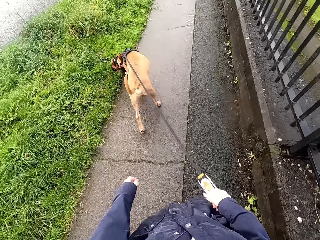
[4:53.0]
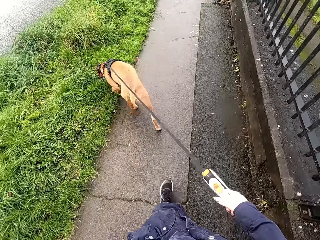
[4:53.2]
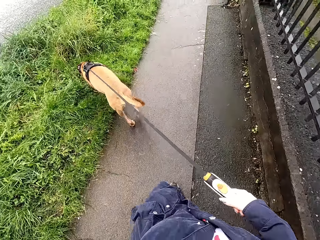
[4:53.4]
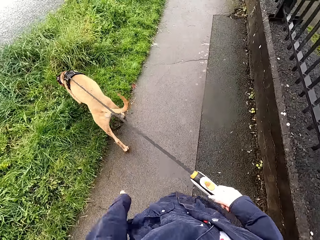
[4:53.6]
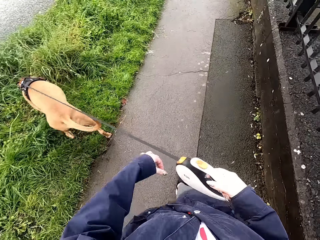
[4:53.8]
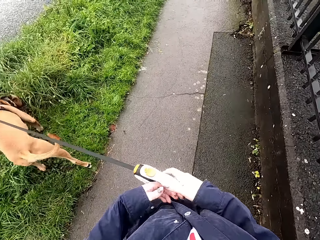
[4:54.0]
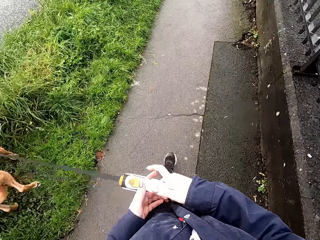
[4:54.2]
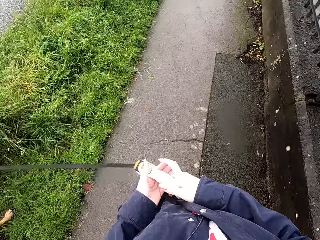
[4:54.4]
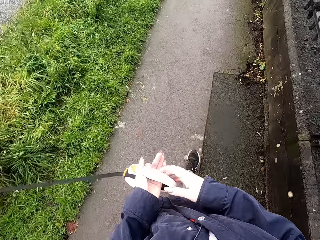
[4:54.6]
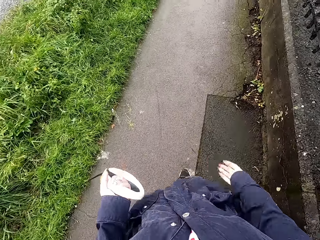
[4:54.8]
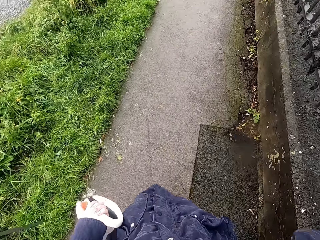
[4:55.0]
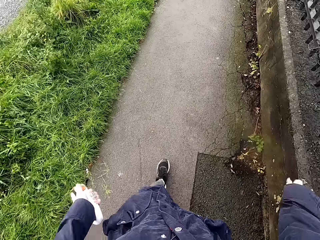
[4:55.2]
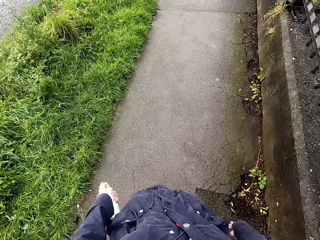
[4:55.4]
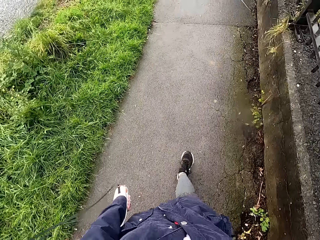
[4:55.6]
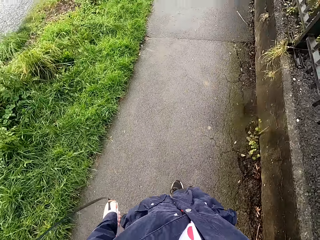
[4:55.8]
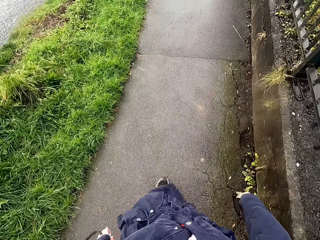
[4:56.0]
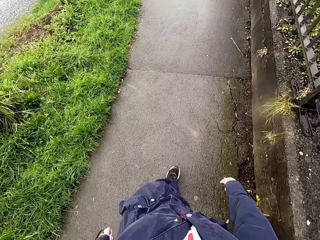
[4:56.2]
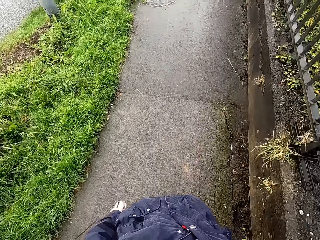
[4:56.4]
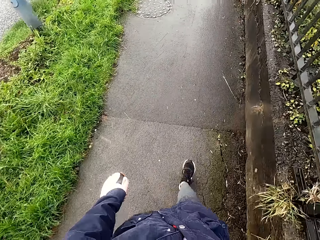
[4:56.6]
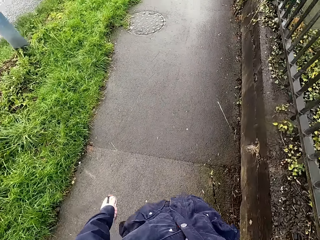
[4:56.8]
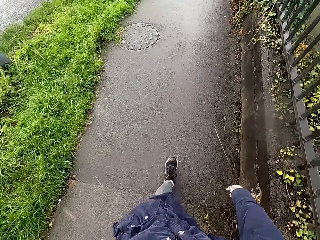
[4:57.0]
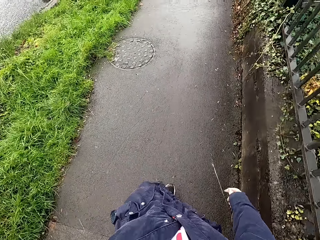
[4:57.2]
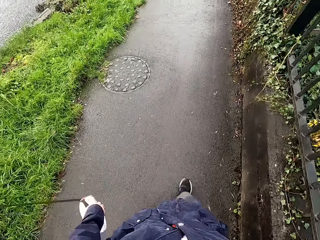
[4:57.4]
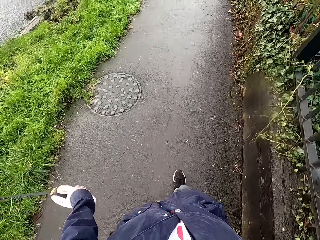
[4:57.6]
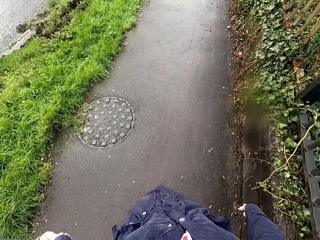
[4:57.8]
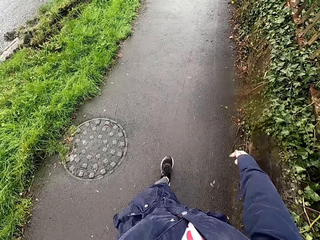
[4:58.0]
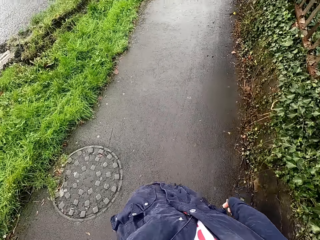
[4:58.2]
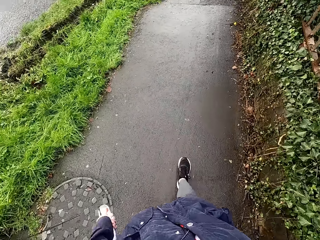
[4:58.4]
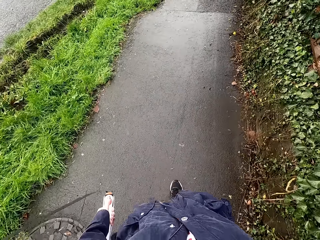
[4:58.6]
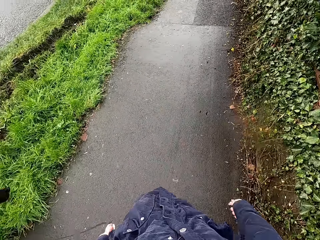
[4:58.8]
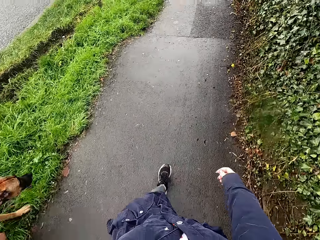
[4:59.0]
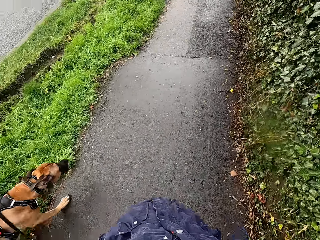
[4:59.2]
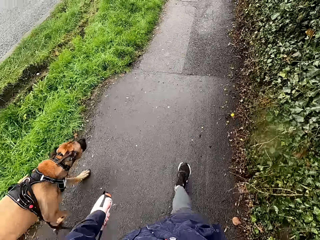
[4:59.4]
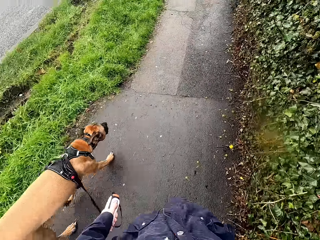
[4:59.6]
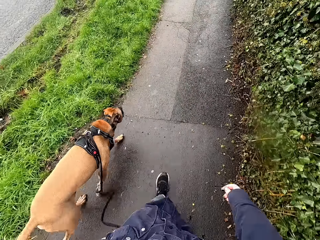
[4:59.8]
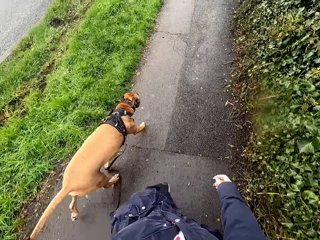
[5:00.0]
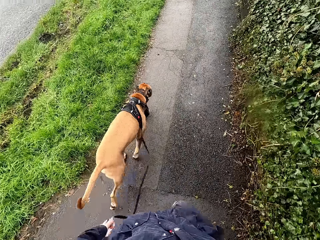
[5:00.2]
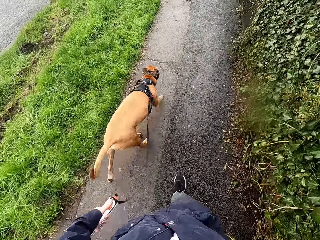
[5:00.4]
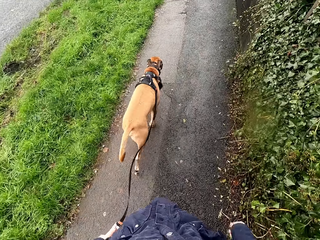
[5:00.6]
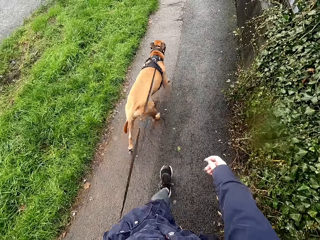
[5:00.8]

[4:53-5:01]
The camera wearer passes the leash from her right hand to her left hand. She walks the dog along the walkway with the leash in her left hand.

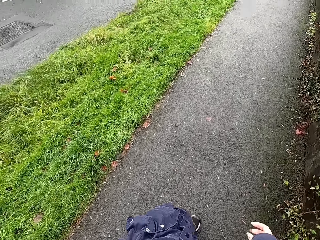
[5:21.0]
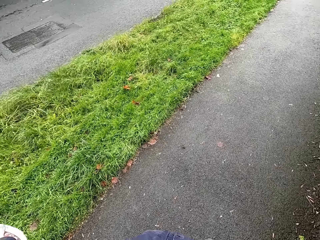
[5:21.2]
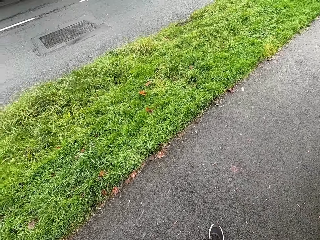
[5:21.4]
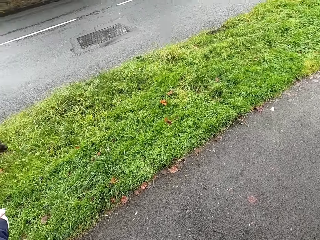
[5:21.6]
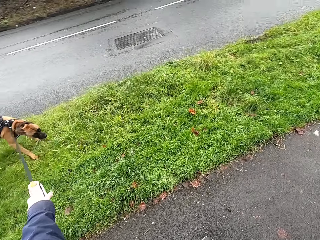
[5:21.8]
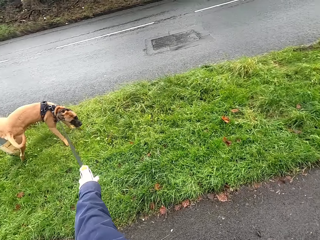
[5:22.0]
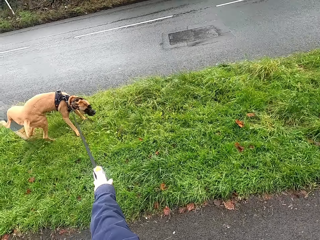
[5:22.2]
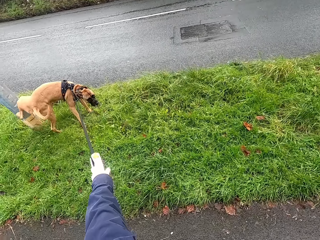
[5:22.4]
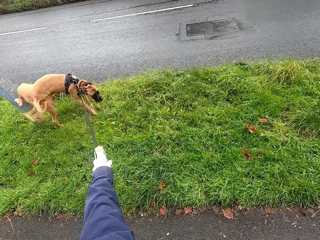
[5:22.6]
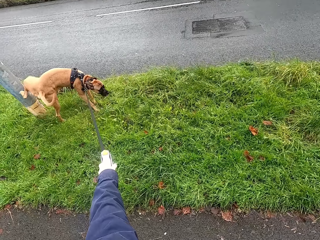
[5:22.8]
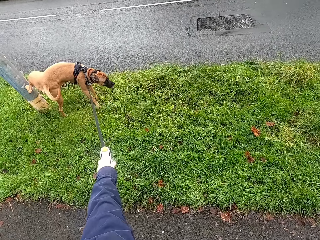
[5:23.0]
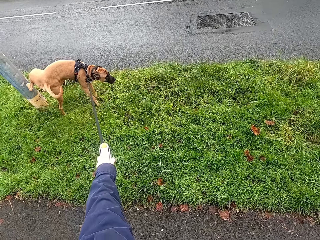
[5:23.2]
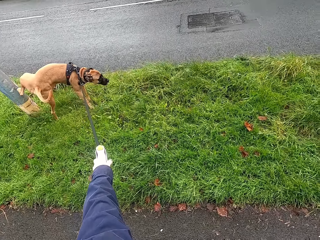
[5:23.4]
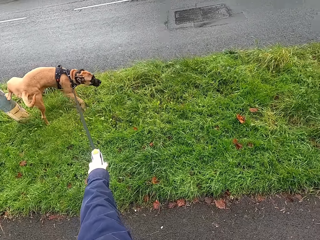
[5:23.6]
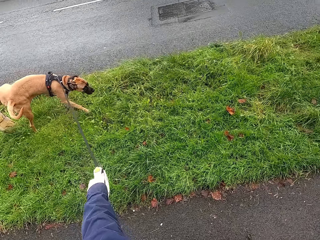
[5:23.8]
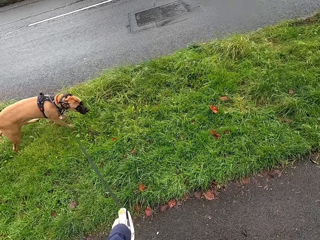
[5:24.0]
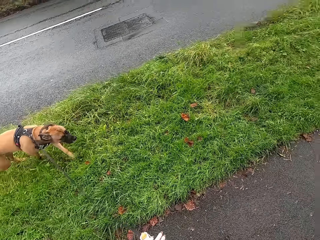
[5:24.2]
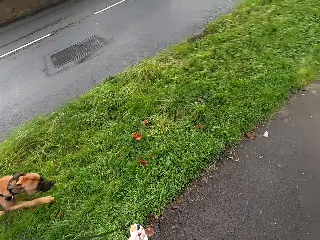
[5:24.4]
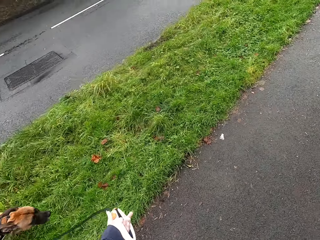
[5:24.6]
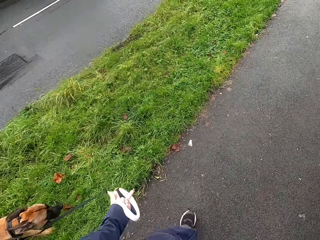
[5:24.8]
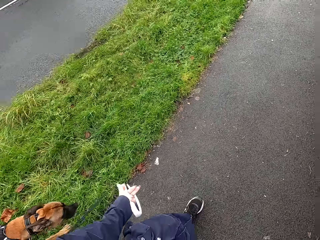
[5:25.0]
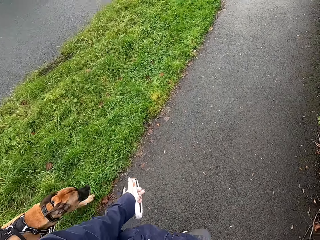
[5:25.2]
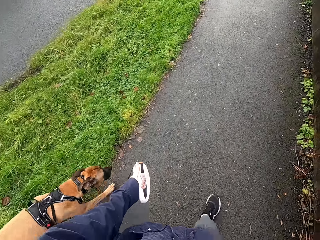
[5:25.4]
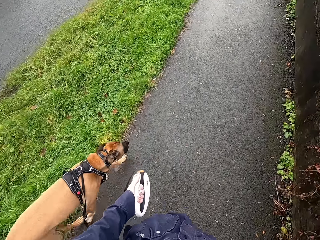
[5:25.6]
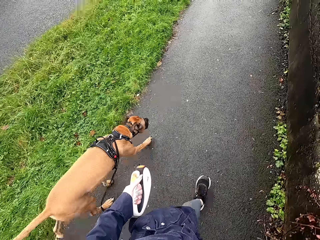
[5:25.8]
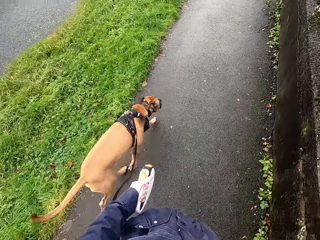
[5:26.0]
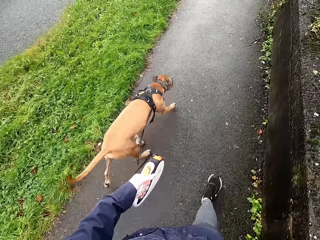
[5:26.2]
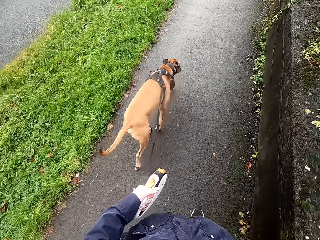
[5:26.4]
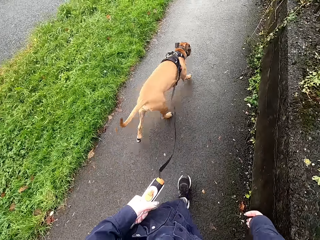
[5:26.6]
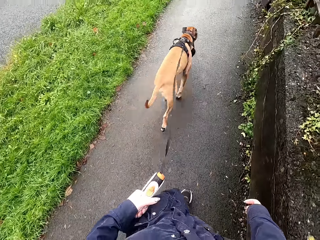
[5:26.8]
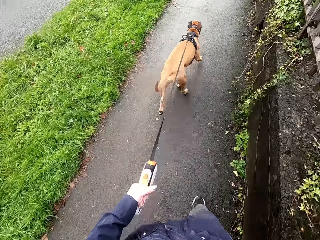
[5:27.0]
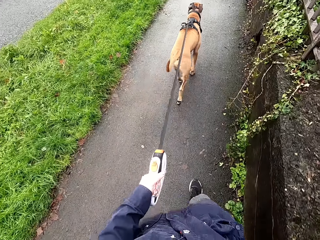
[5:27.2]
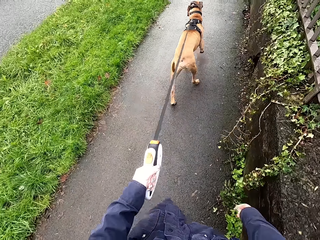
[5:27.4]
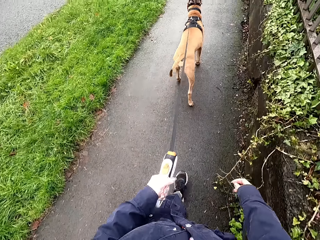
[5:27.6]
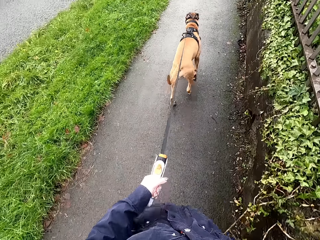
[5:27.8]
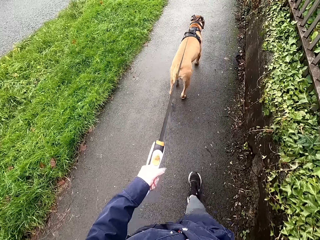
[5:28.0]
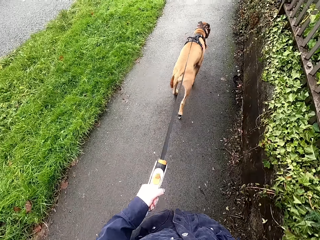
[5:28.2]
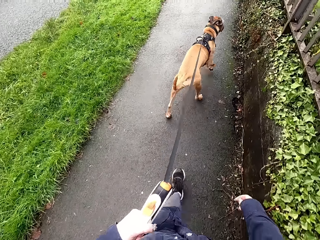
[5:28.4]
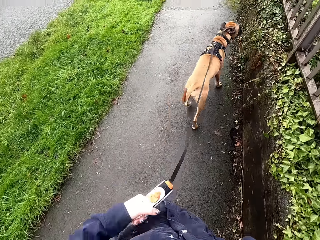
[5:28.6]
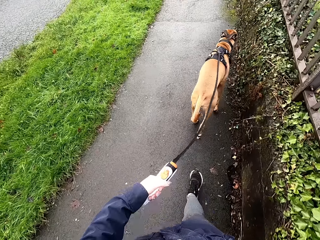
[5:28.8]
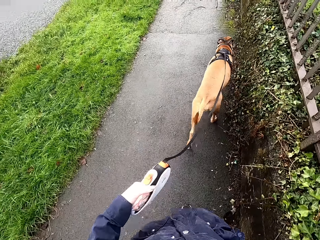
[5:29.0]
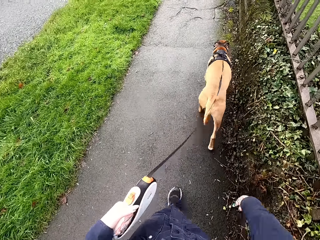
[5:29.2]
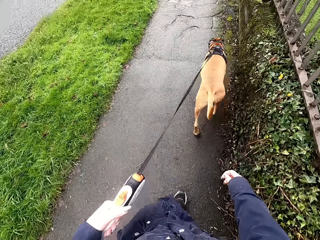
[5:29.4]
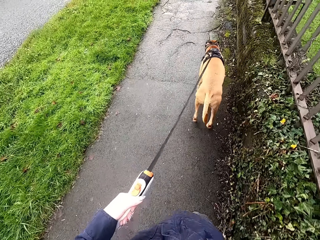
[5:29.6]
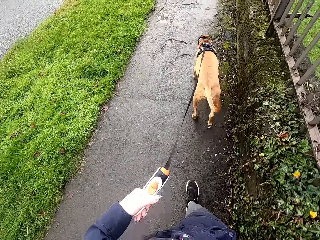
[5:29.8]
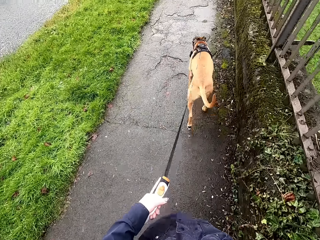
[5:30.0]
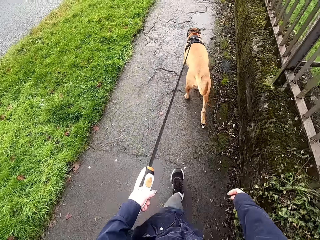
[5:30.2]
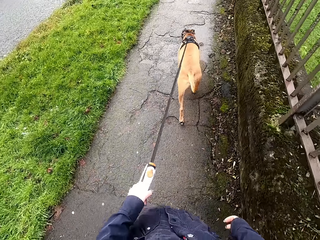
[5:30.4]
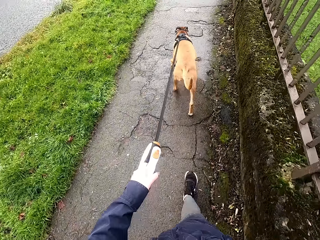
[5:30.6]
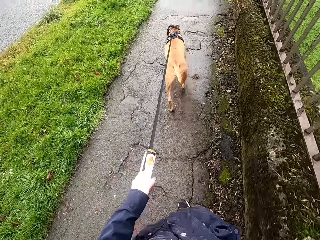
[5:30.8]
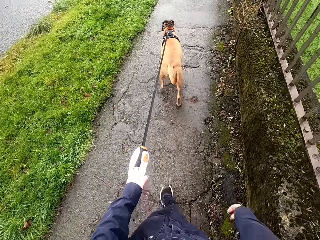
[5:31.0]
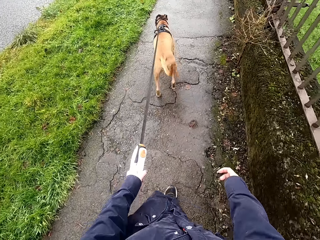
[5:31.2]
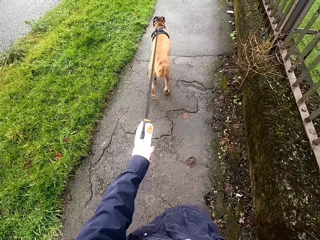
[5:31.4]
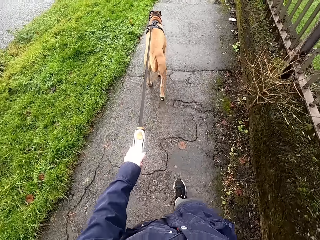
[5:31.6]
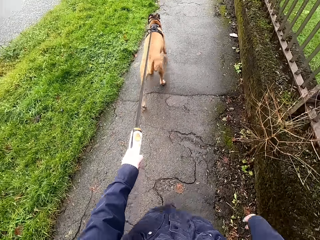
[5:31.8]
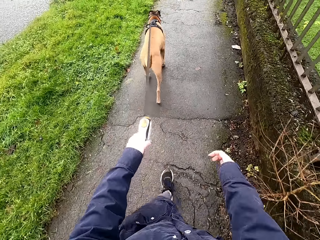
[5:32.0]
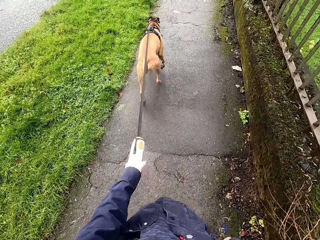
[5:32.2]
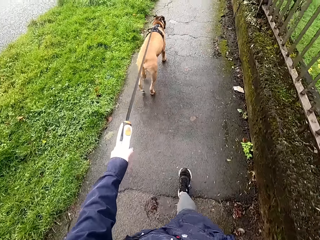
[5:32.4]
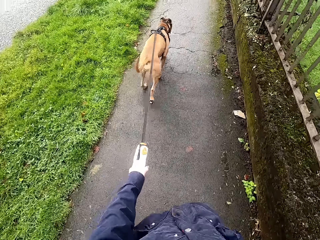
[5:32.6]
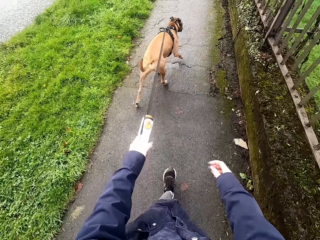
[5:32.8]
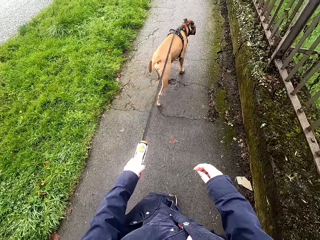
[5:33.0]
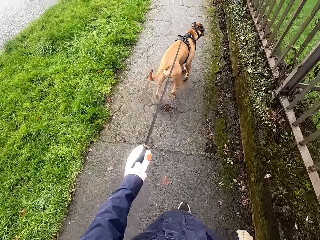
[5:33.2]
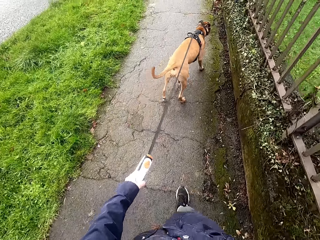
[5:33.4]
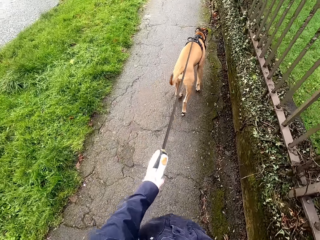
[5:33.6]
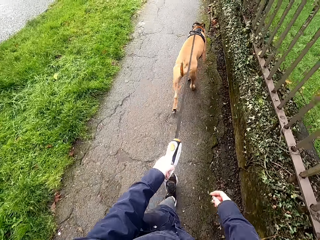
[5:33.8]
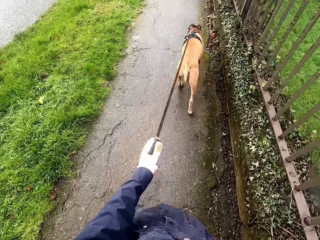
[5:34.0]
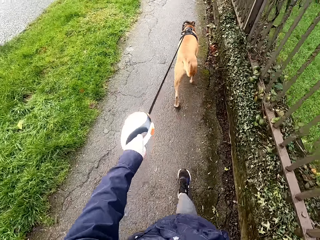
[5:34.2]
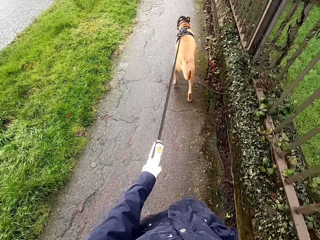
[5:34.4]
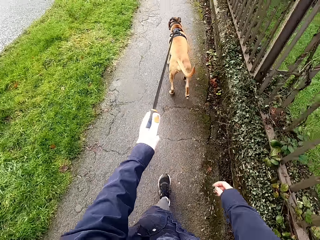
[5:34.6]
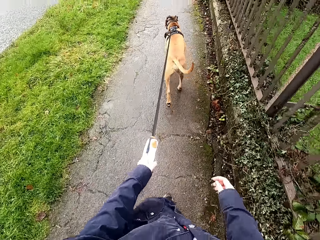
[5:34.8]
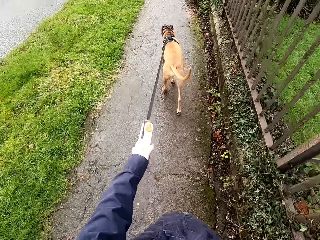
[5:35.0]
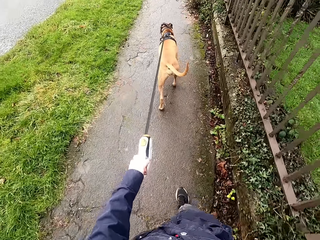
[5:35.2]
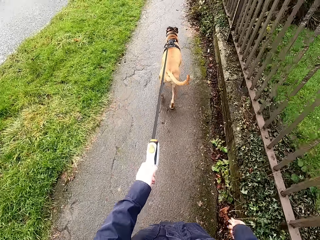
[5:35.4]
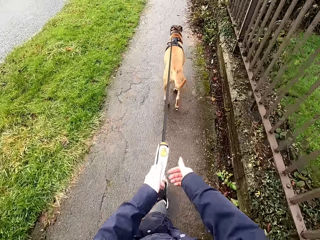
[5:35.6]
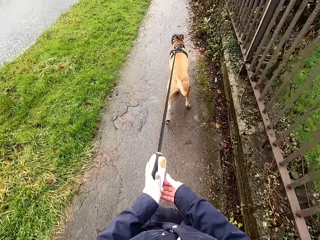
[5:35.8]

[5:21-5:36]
The dog stays on a grass. The camera wearer walks the dog along the walkway with the leash in her left hand.
